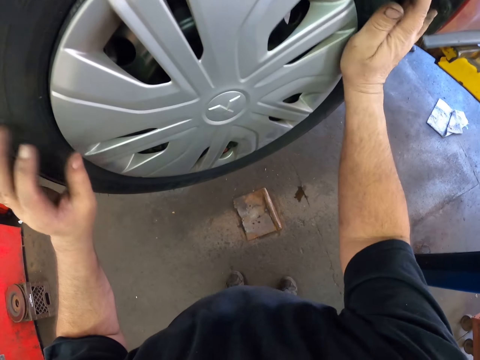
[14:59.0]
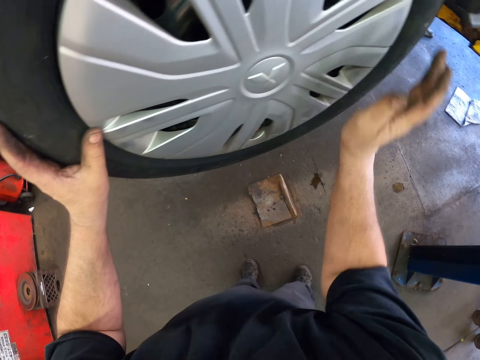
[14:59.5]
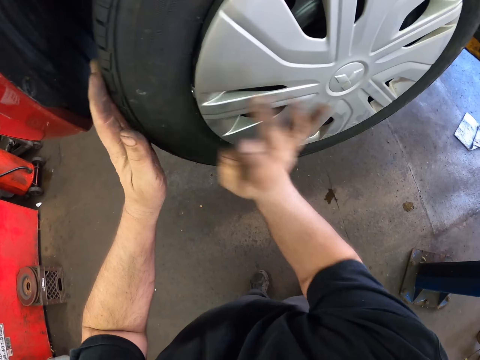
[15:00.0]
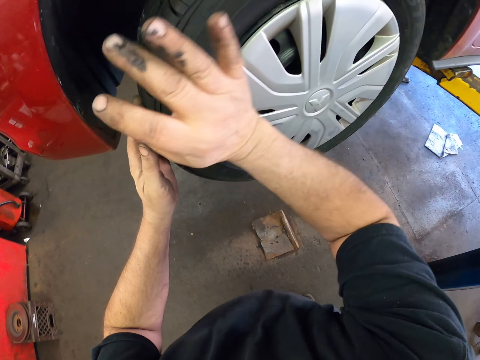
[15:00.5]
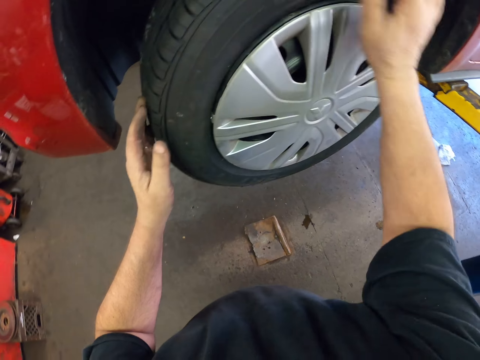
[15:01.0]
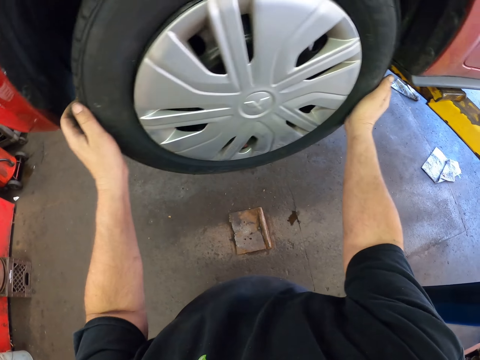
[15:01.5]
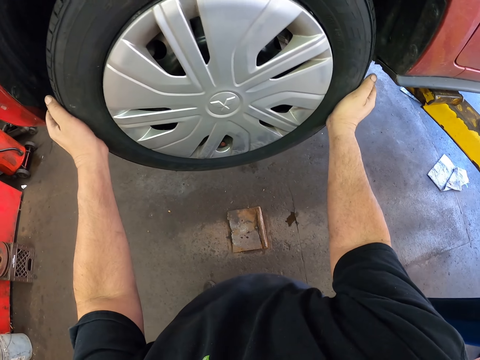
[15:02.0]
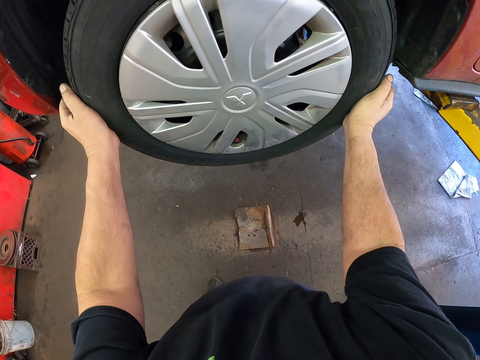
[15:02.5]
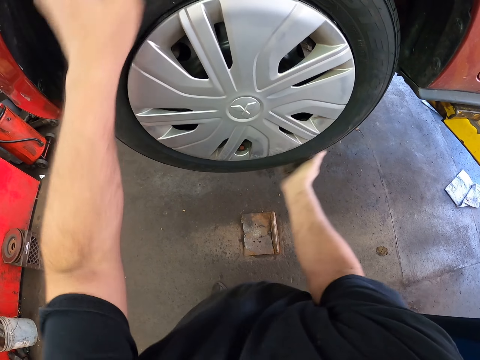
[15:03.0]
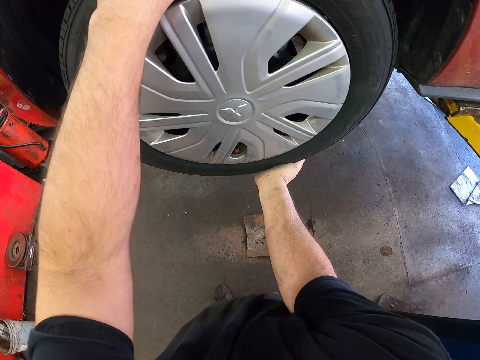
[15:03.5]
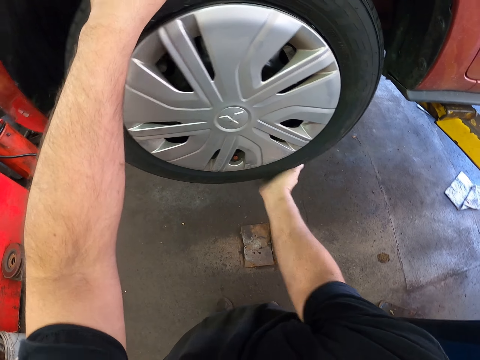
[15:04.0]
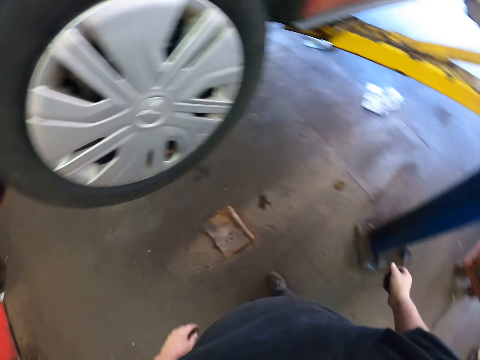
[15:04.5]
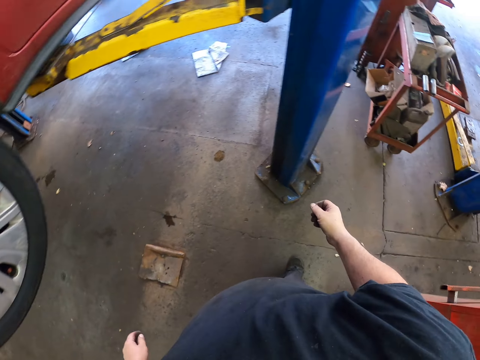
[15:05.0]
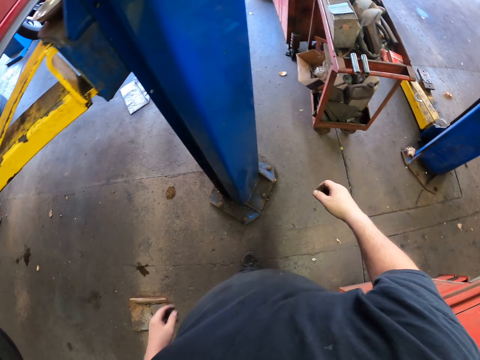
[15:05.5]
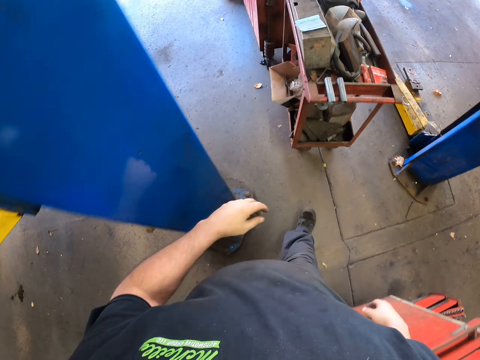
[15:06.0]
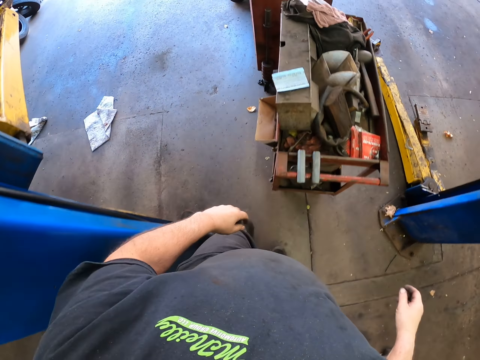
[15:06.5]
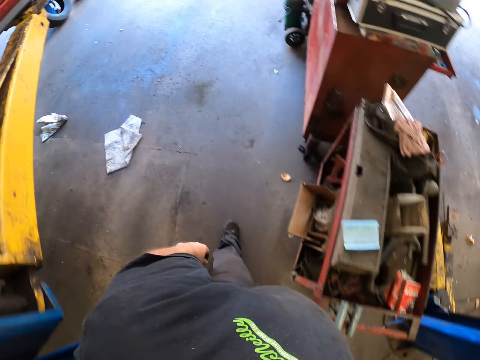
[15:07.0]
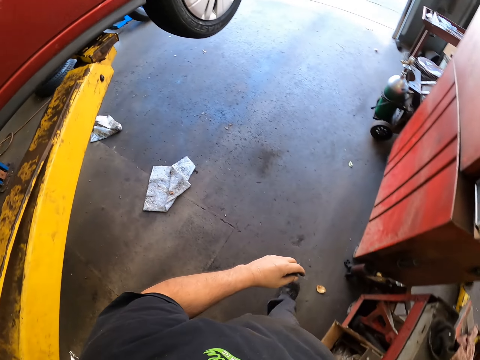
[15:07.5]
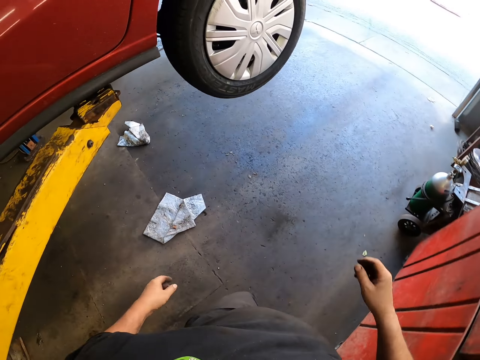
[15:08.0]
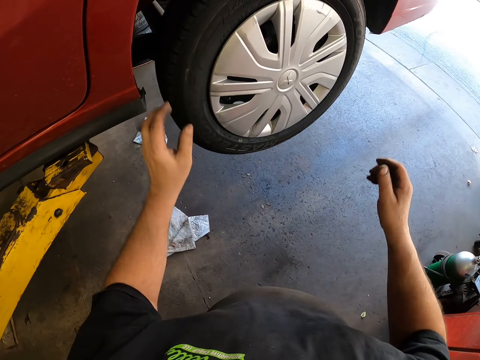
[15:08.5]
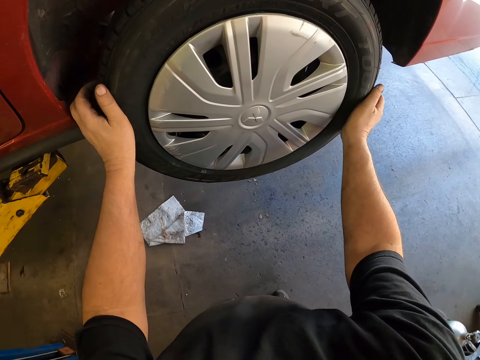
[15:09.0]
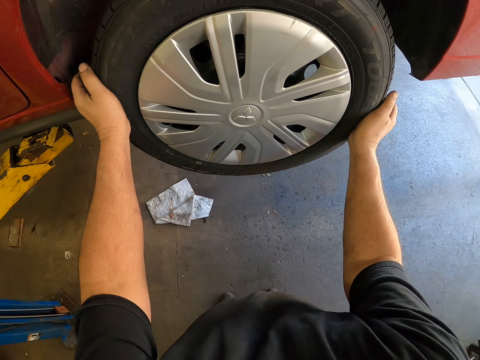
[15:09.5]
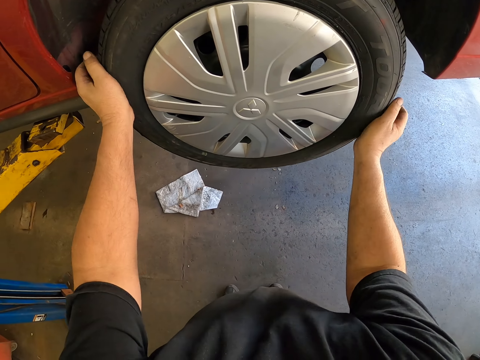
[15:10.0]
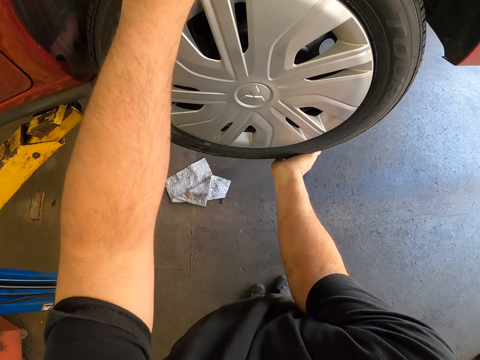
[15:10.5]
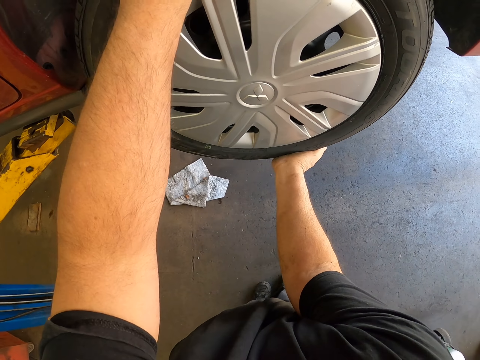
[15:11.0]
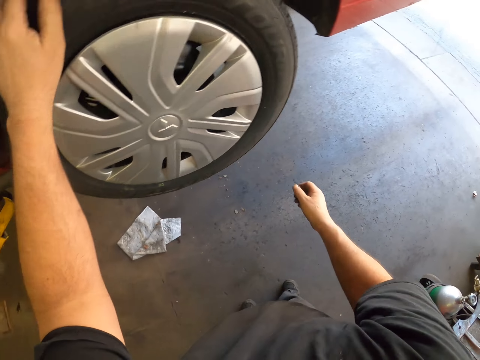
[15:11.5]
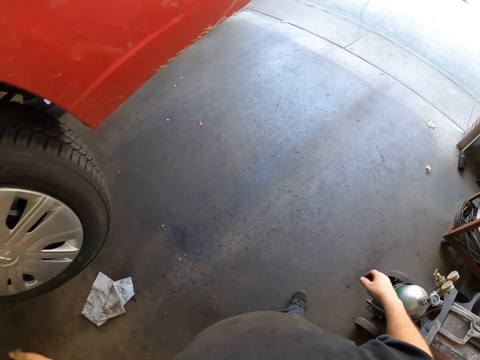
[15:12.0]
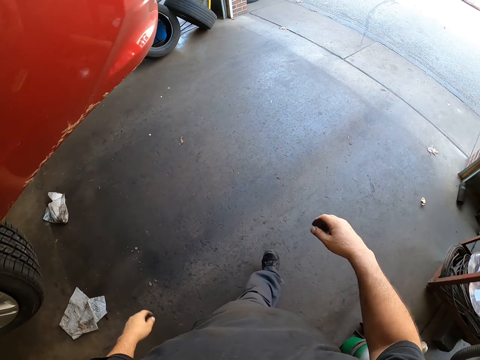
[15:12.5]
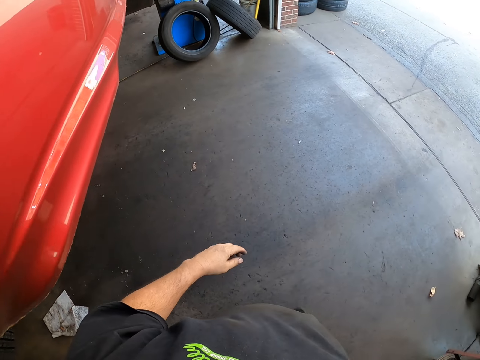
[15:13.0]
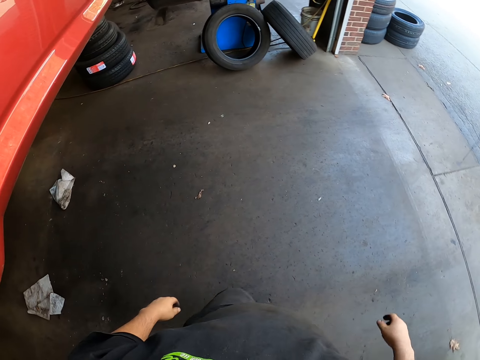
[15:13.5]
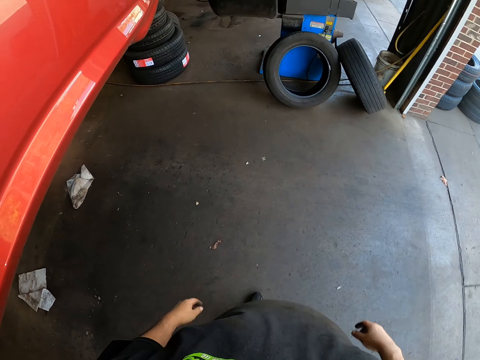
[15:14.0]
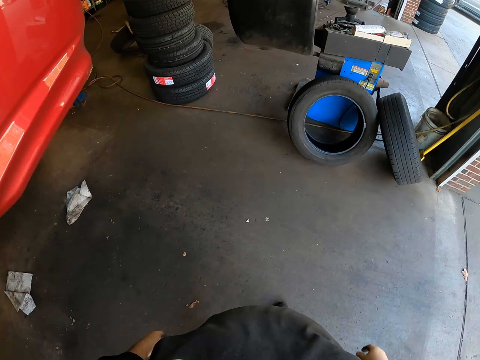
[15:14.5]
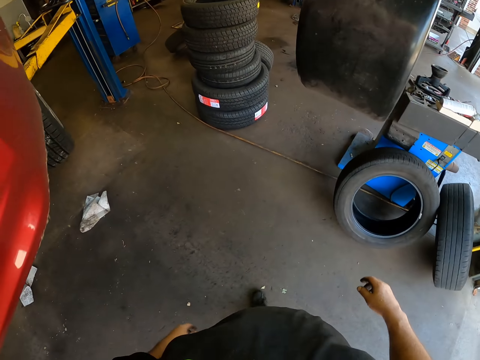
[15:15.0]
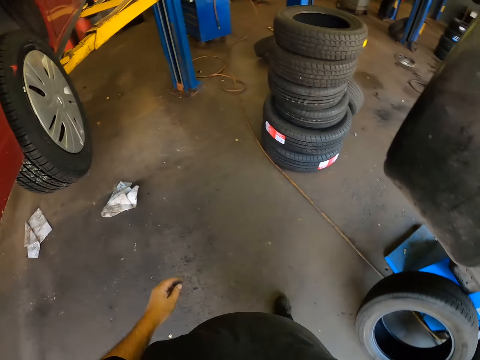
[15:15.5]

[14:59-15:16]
The camera wearer touches the tire. They walk around the garage. They touch the tire. They do a check up on the wheel. They walk around the garage.

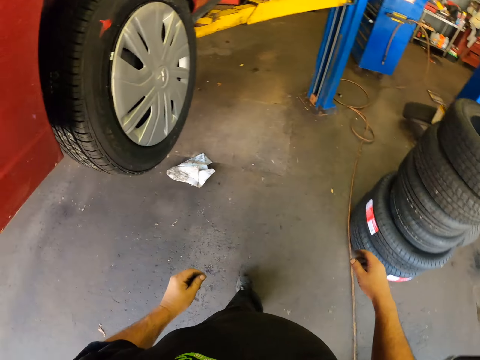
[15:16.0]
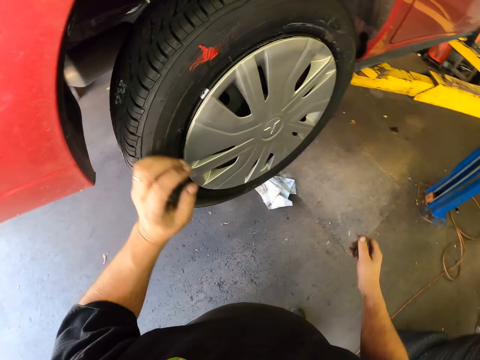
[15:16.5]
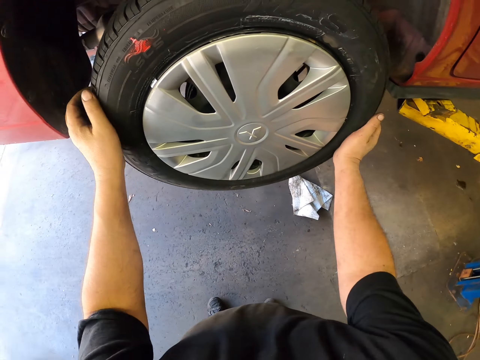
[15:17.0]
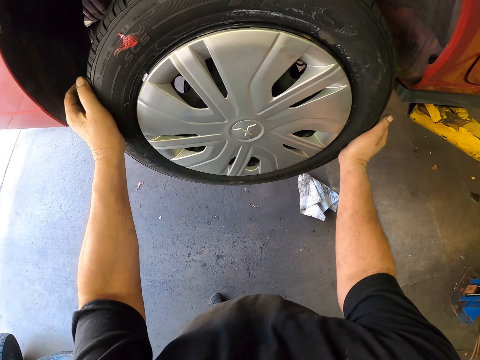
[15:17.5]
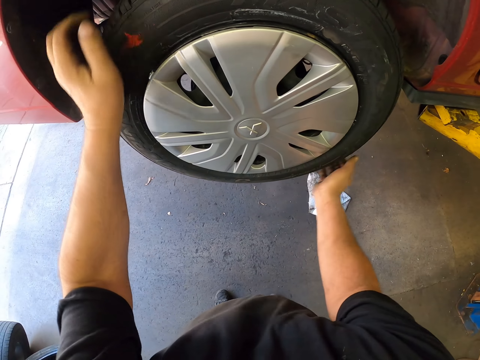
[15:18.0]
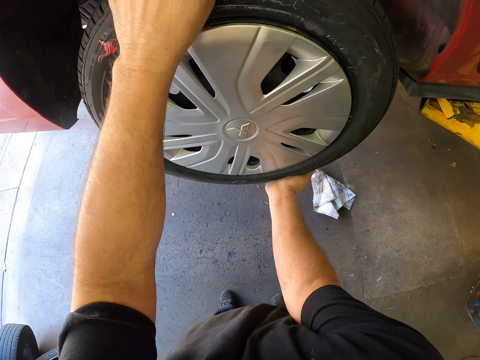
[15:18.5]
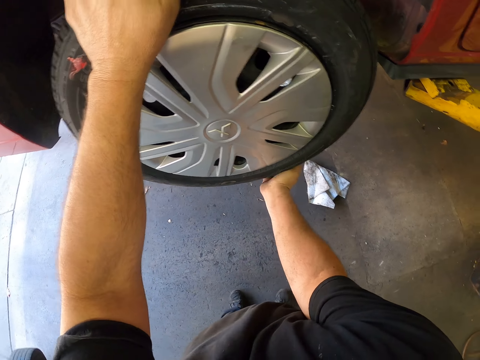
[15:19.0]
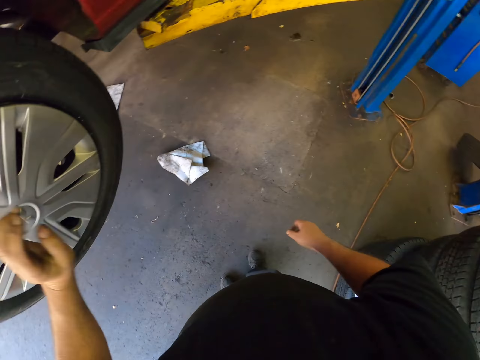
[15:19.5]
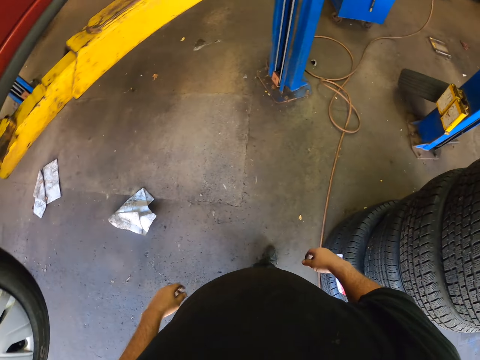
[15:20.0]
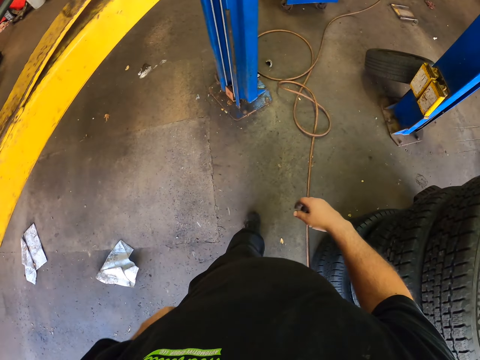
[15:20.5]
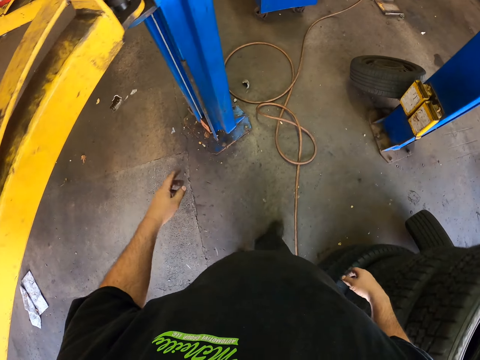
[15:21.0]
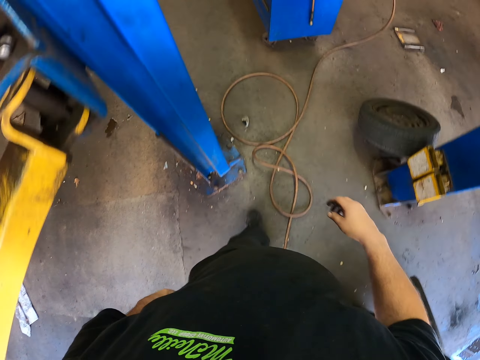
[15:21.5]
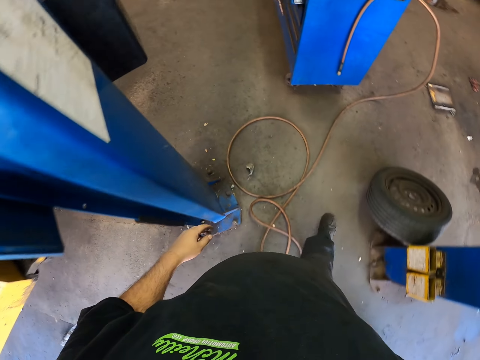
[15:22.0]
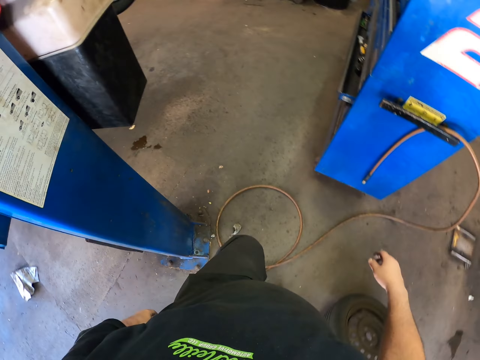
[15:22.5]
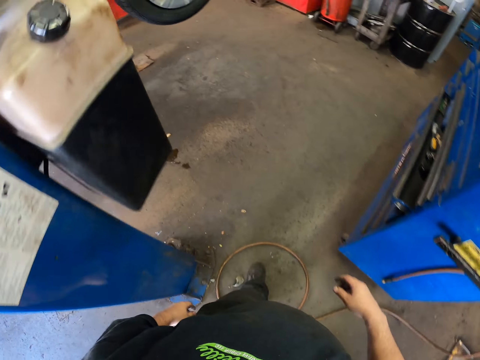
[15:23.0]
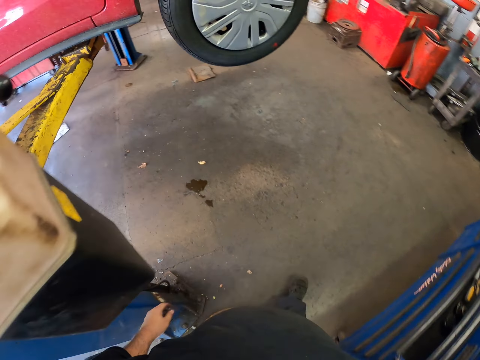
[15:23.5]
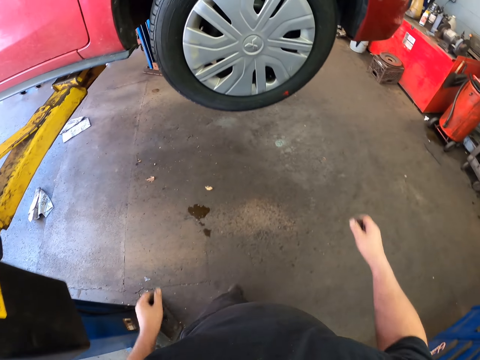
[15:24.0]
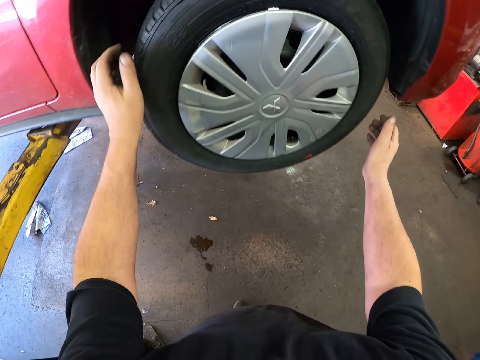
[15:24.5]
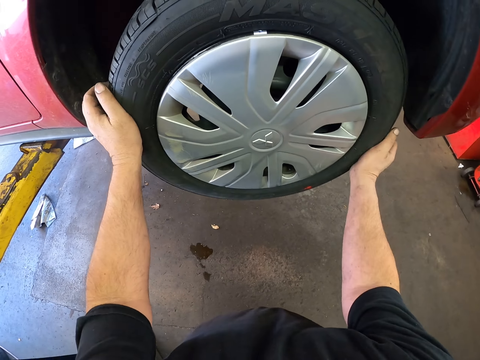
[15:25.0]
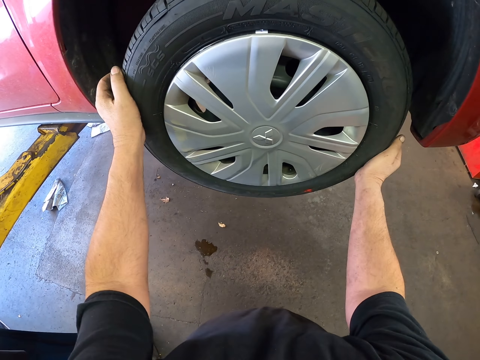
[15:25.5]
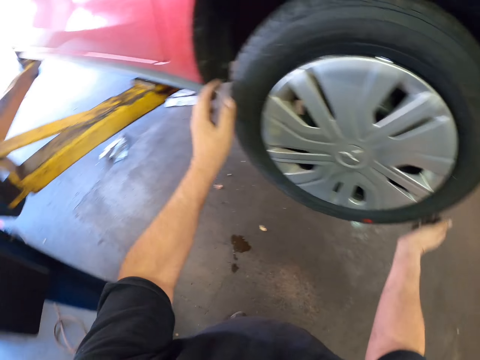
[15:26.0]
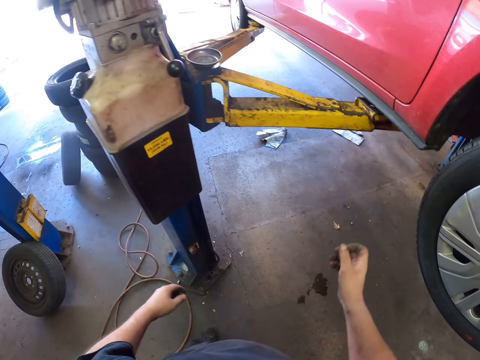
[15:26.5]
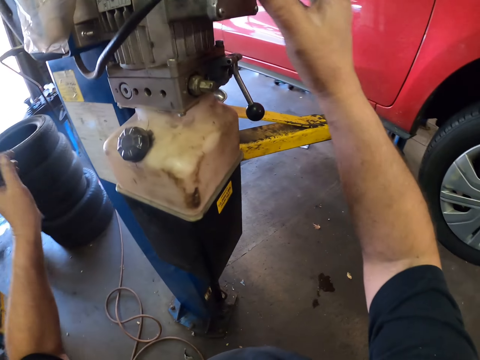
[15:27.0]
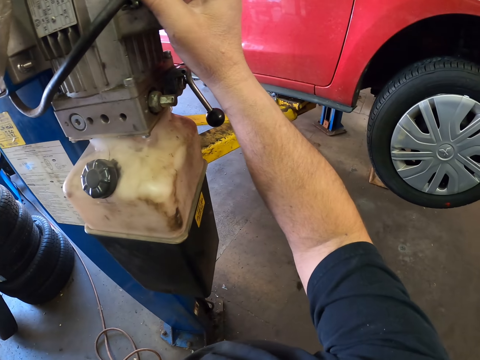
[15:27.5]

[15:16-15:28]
The camera wearer does a check up on the wheel. They touch the tire. They walk around the garage. They do a check up on the wheel. They touch the tire. They drop the hydraulic garage lift.
